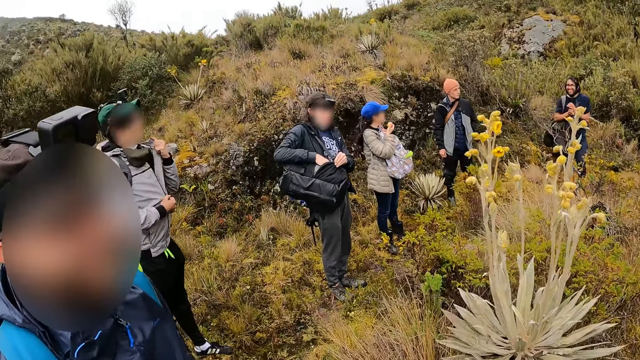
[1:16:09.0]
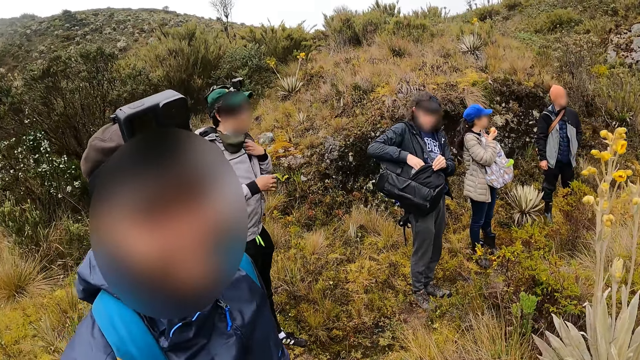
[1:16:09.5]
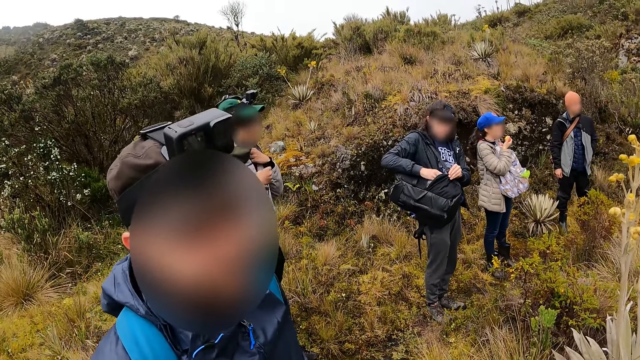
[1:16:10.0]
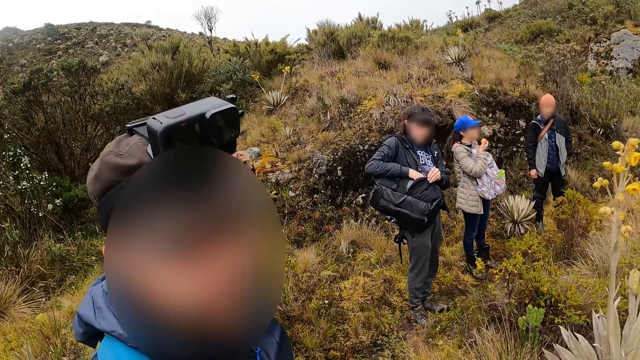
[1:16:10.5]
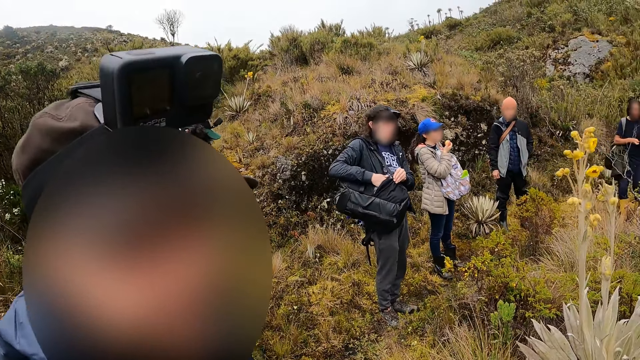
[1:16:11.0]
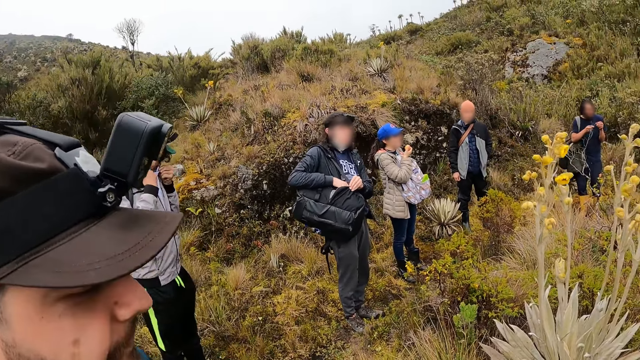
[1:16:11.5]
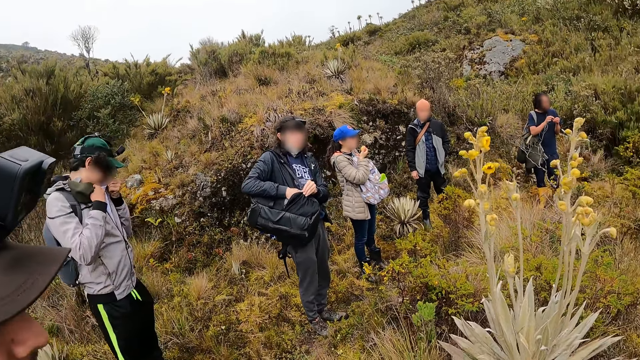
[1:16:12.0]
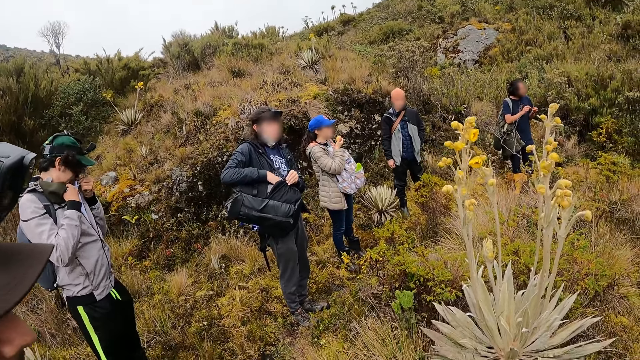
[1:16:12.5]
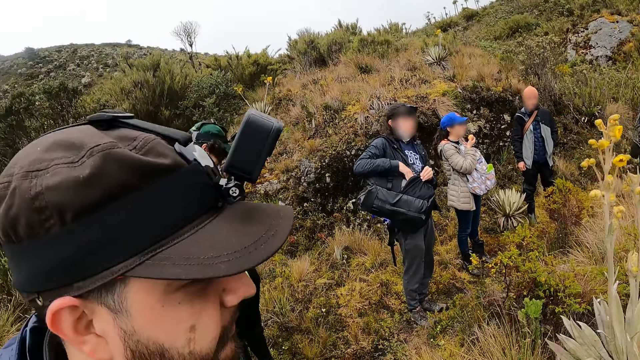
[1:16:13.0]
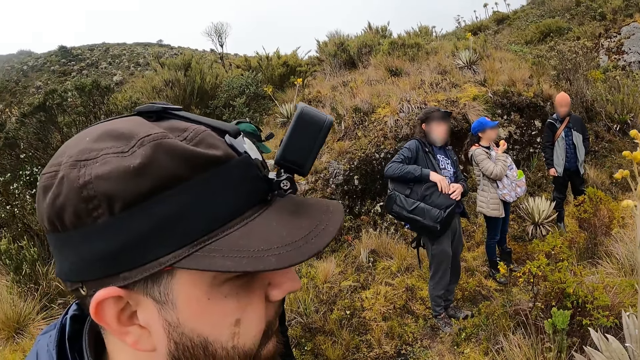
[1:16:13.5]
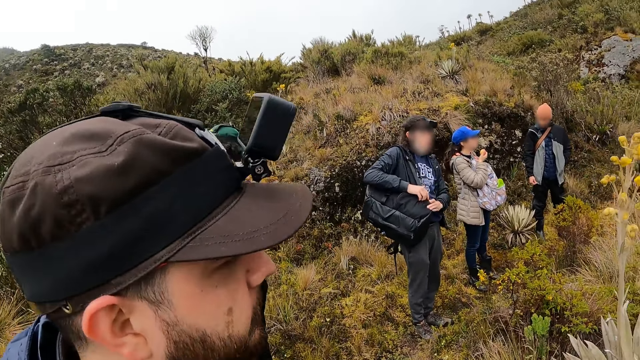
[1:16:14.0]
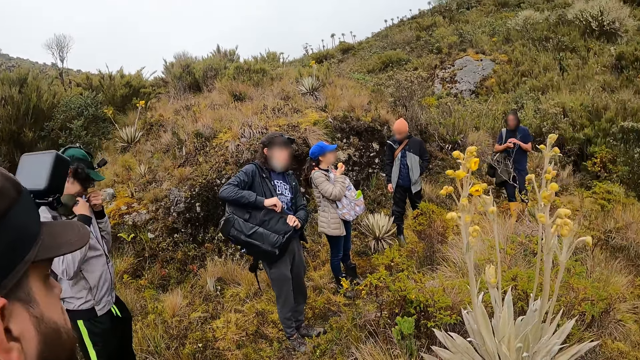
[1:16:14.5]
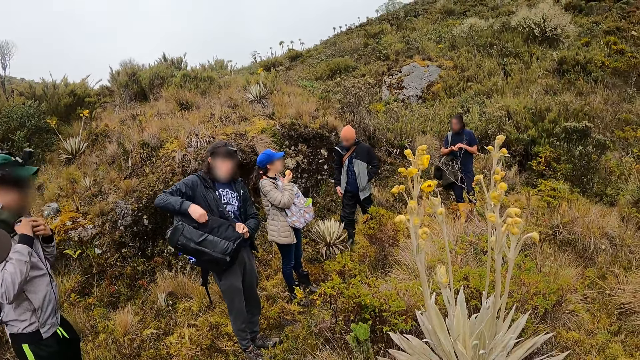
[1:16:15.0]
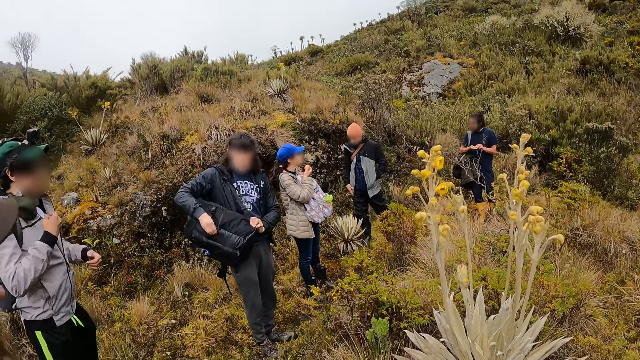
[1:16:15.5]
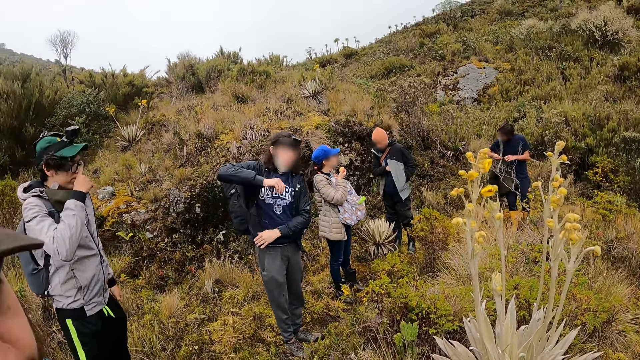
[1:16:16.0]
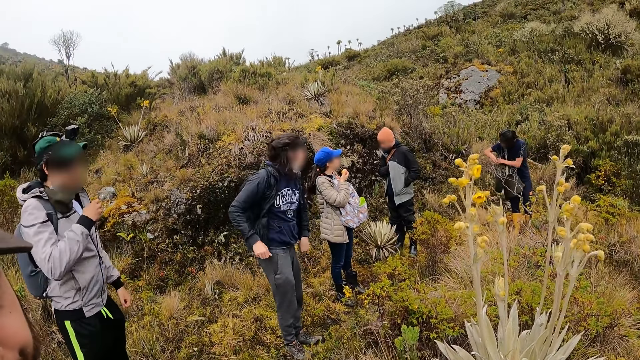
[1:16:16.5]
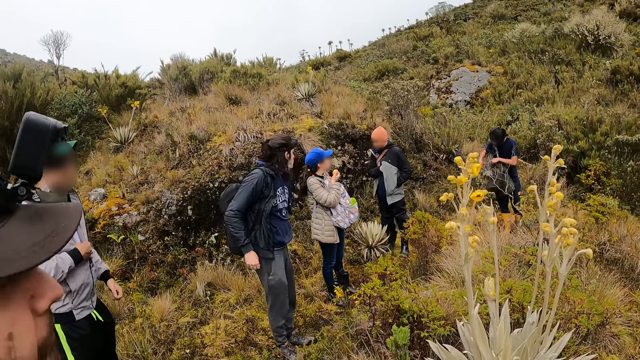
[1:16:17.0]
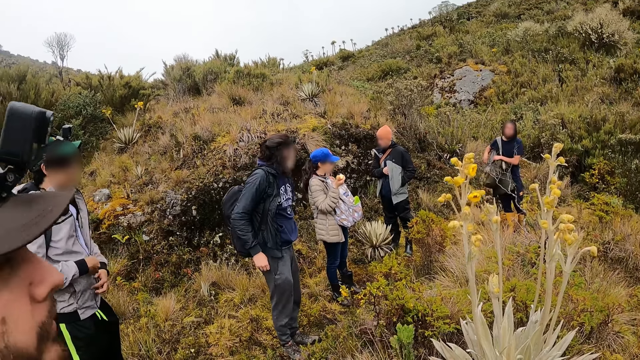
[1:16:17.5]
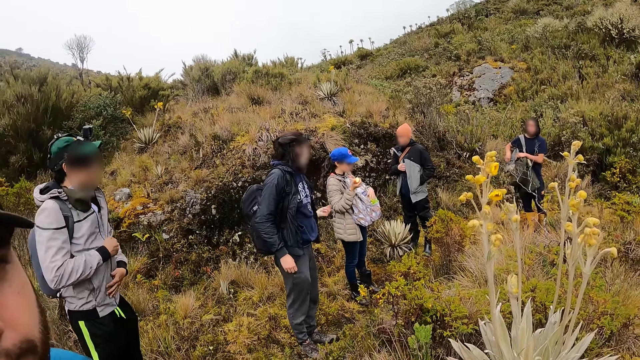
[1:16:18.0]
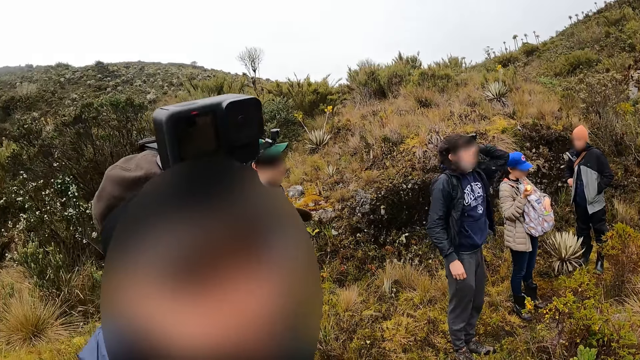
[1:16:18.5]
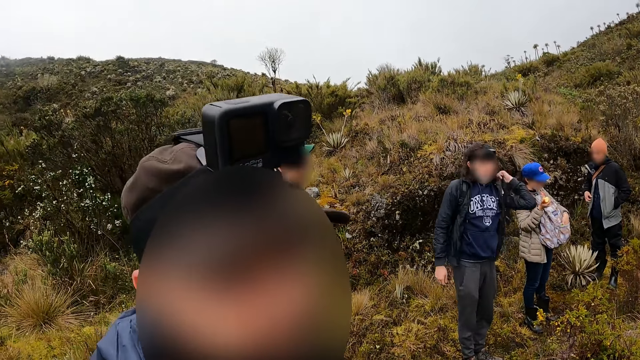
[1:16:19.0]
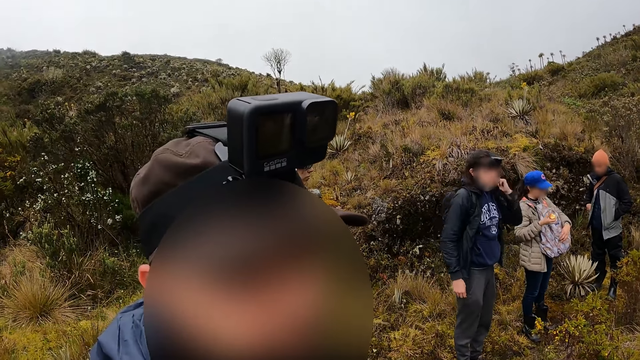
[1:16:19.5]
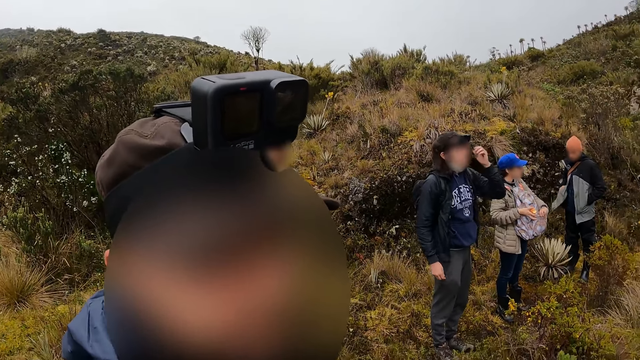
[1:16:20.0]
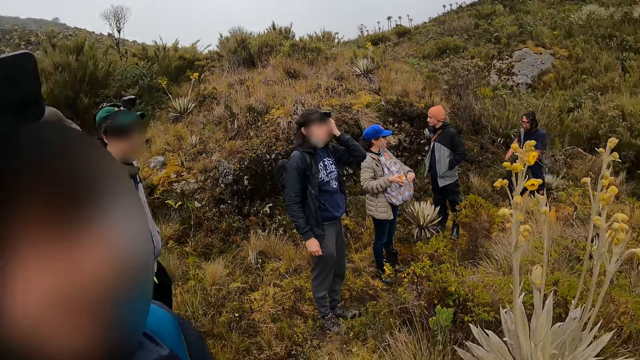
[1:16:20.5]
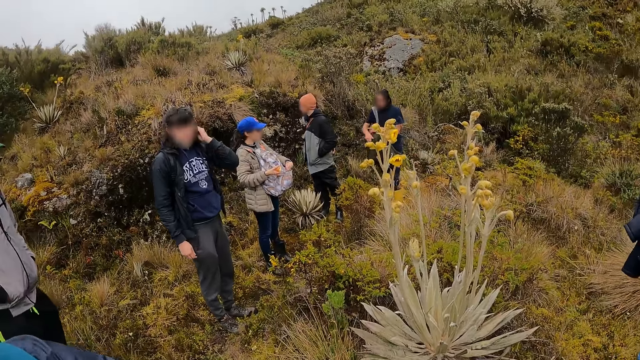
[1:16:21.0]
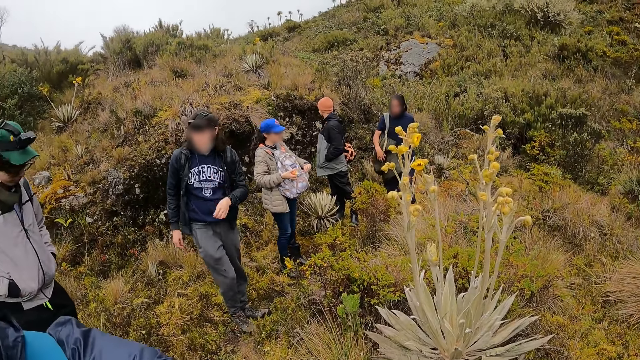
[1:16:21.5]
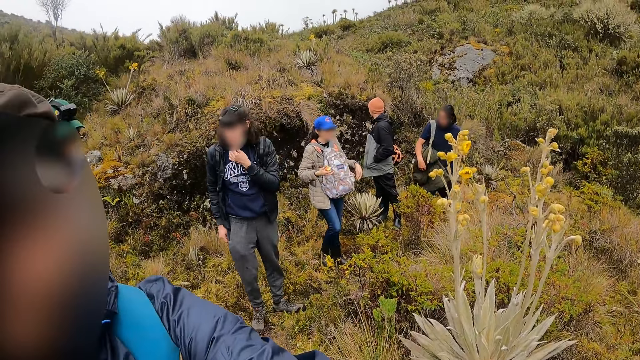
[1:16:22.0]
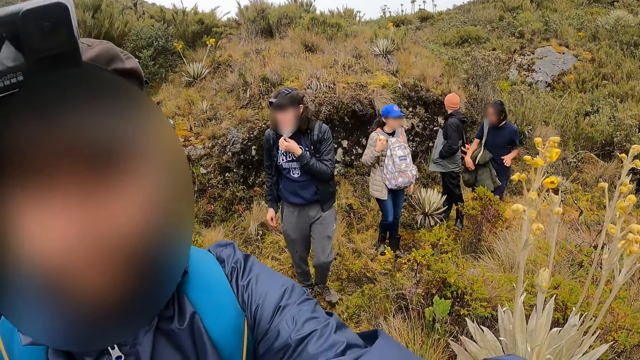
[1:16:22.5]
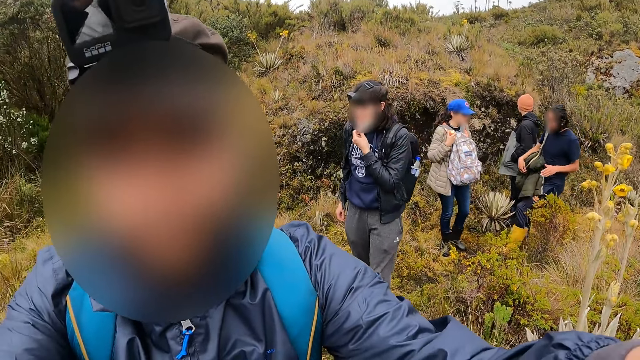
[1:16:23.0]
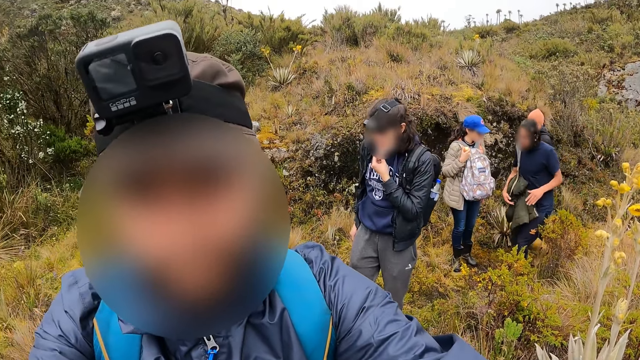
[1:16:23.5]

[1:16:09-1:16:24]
A man unzips his jacket with his right hand. The camera wearer converses with another man. The first man wipes his face with the jacket with his left hand. A third man zips the backpack with his right hand. The first man adjusts his glasses with his right hand. The third man puts the backpack on his back fully. The first man zips his jacket with his right hand. The third man adjusts the backpack on his back with his left hand. A fourth man puts his right hand into his jacket pocket. The third man touches his head with his left hand and adjusts his nose mask with his left hand.

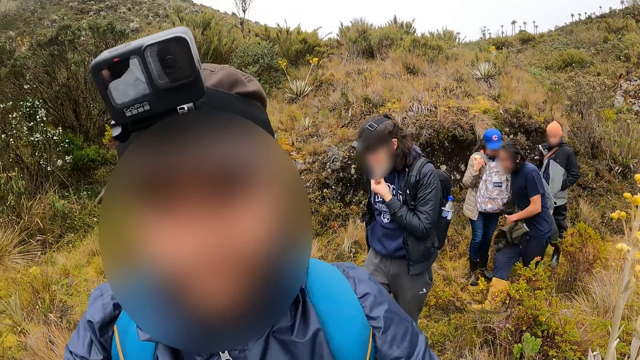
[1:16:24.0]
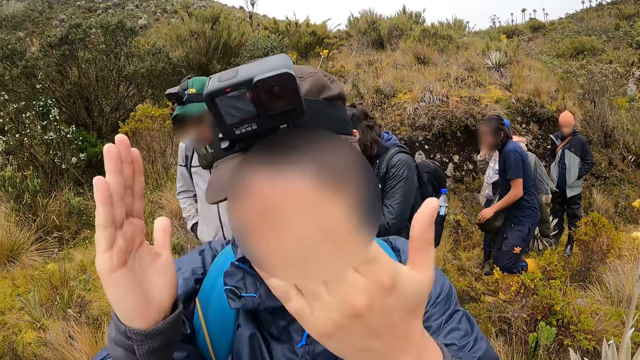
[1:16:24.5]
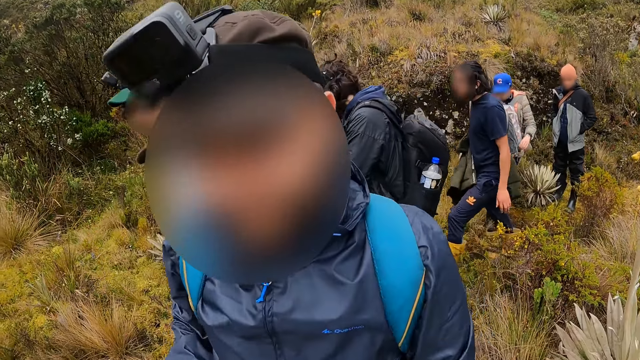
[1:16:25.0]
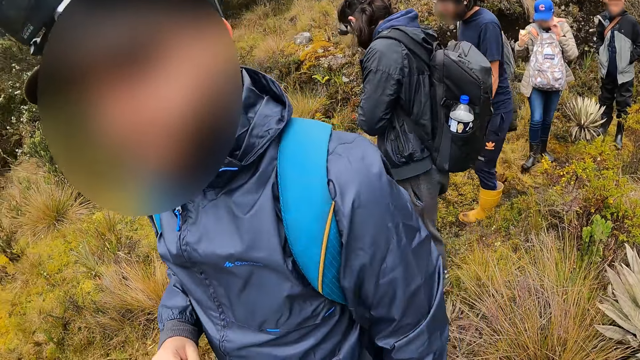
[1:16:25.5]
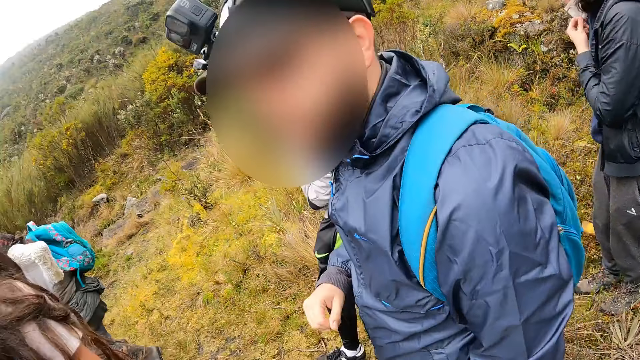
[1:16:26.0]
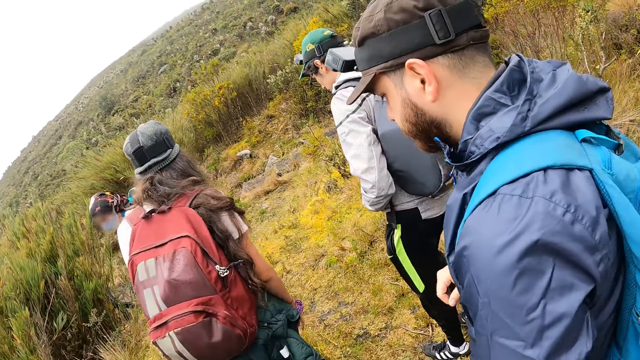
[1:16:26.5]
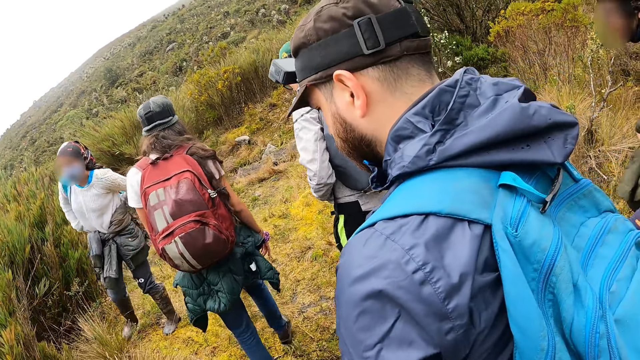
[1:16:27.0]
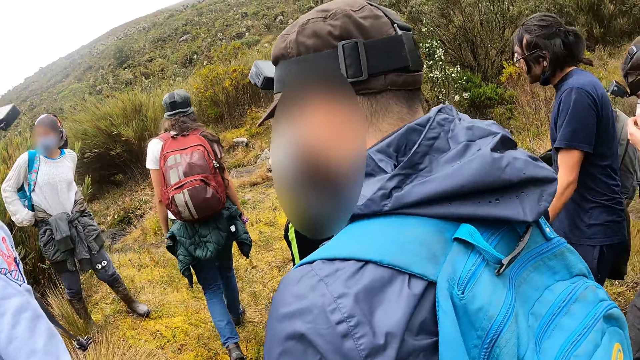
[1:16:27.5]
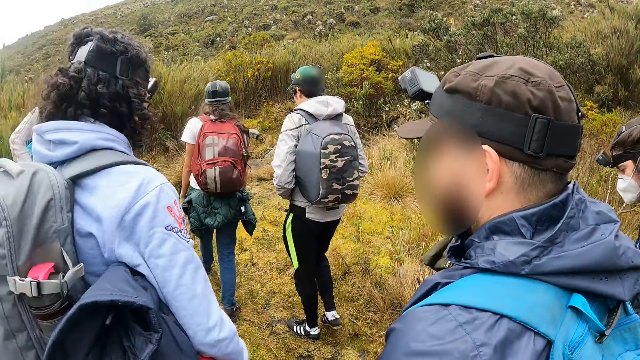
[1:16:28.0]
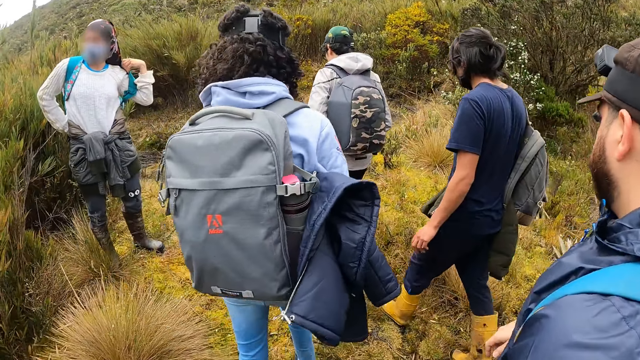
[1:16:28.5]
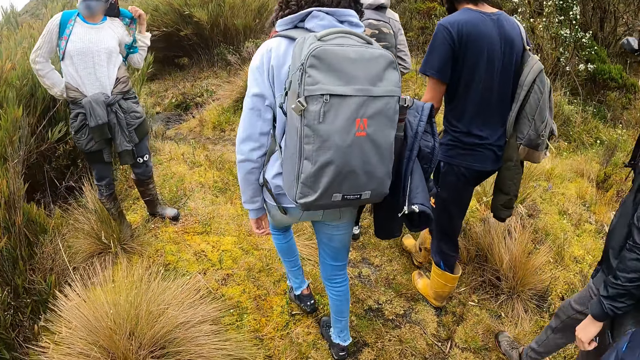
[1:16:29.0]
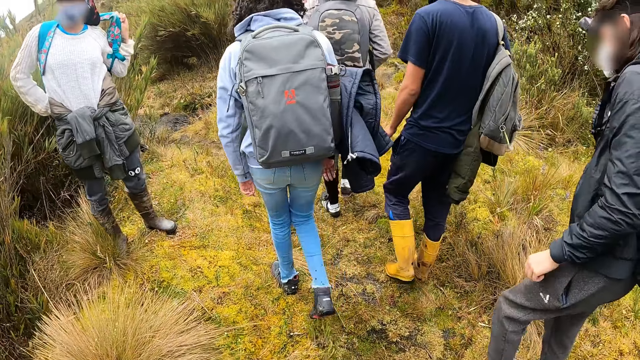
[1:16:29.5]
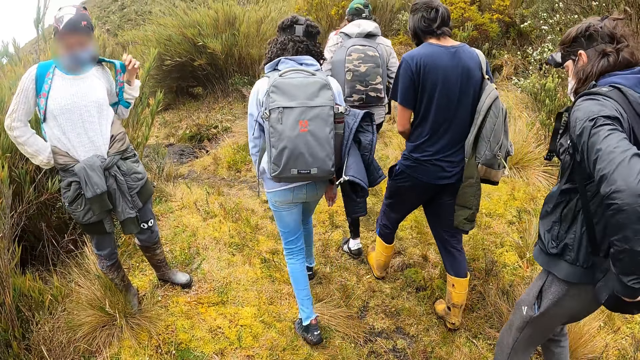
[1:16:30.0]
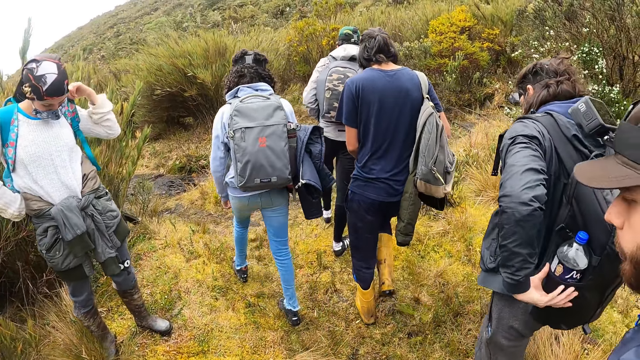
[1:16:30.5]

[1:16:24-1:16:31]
A woman touches her face with her left hand. Another woman walks ahead of the camera wearer. The camera wearer walks. A man walks ahead of the camera wearer. A third woman walks ahead of the camera wearer. Another man walks ahead of the camera wearer. A fourth woman adjusts the backpack on her back with her left hand.
